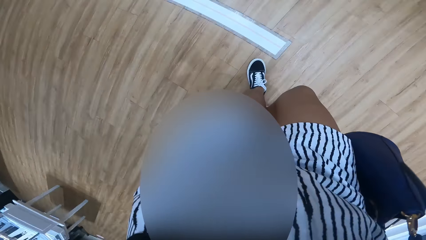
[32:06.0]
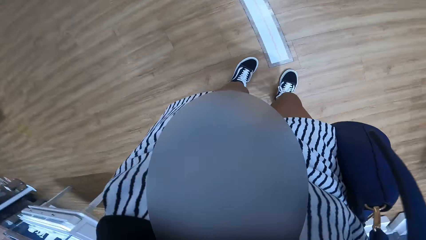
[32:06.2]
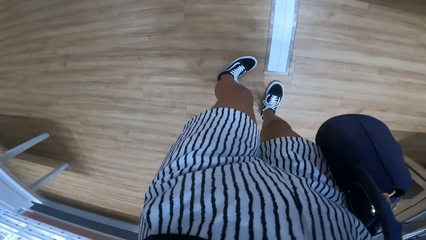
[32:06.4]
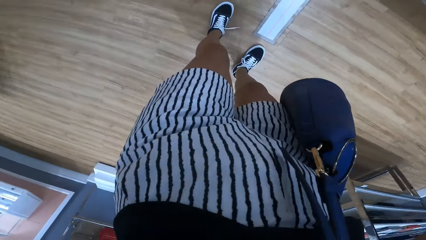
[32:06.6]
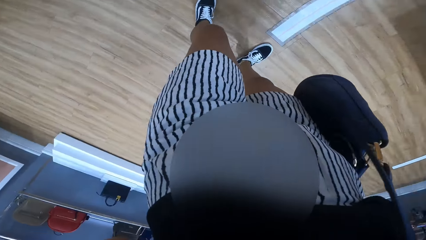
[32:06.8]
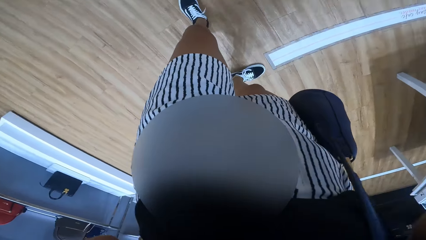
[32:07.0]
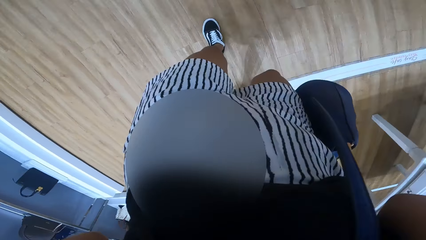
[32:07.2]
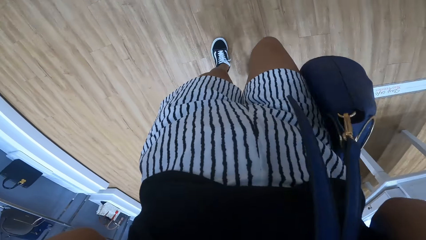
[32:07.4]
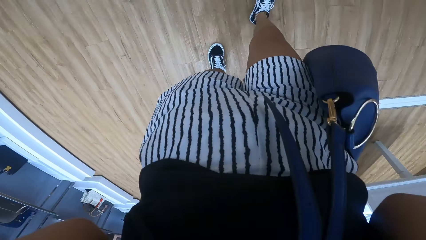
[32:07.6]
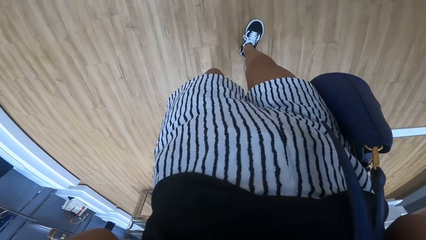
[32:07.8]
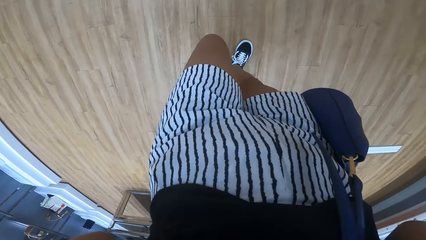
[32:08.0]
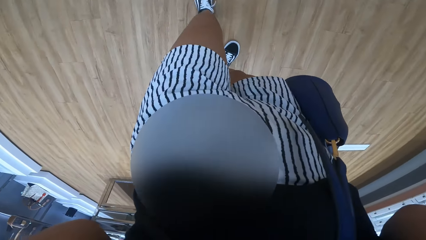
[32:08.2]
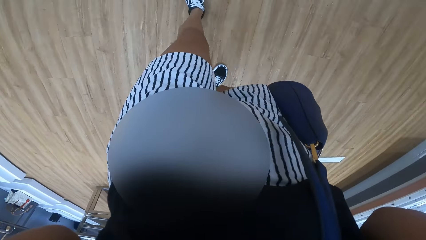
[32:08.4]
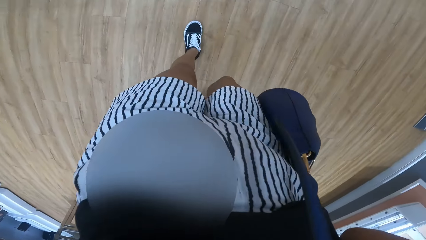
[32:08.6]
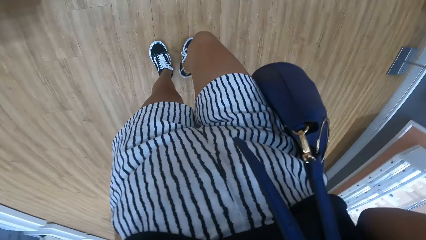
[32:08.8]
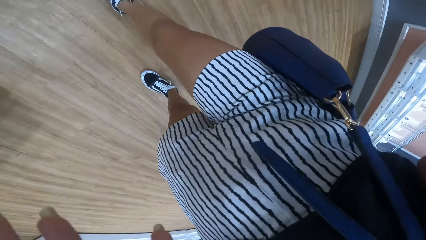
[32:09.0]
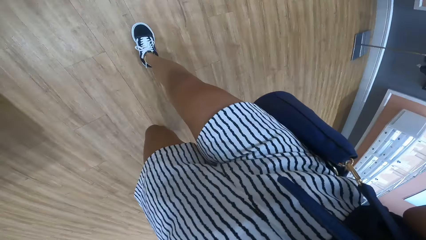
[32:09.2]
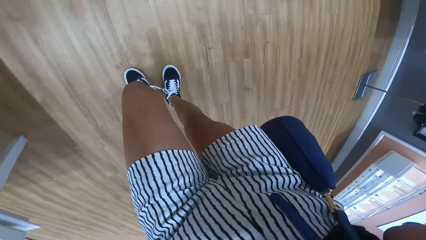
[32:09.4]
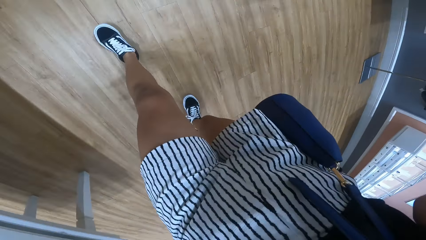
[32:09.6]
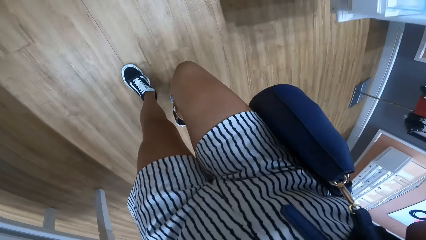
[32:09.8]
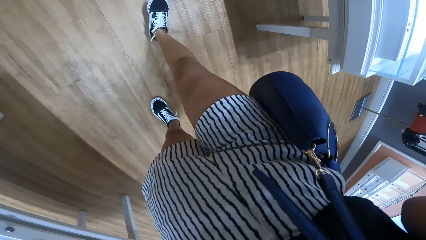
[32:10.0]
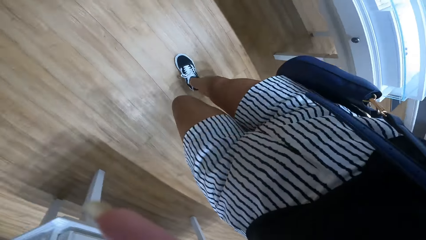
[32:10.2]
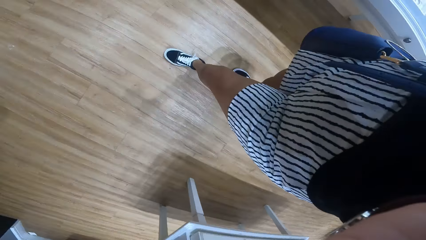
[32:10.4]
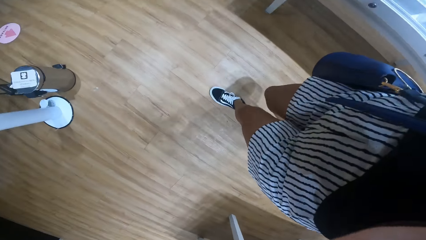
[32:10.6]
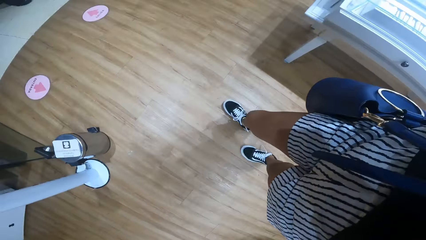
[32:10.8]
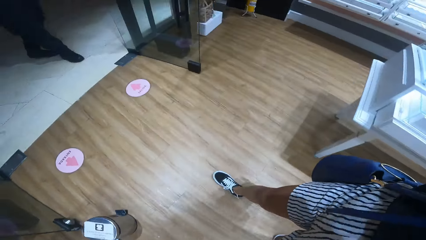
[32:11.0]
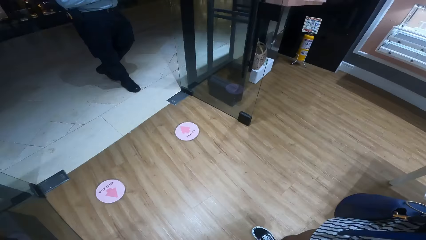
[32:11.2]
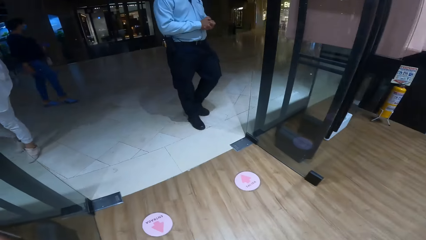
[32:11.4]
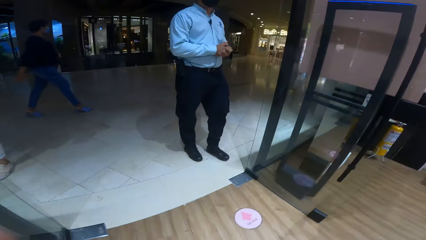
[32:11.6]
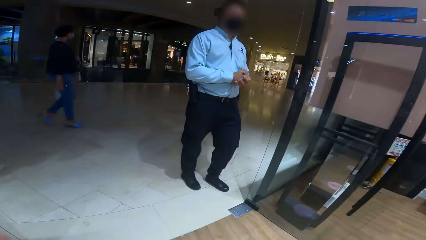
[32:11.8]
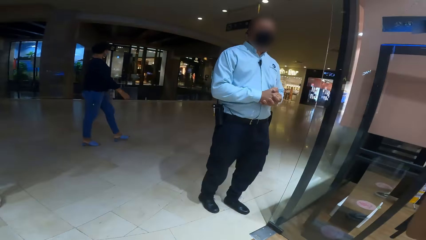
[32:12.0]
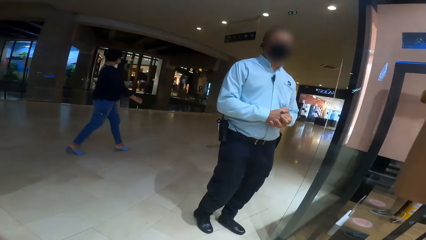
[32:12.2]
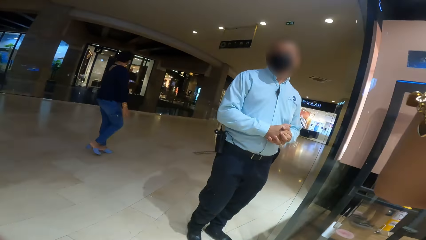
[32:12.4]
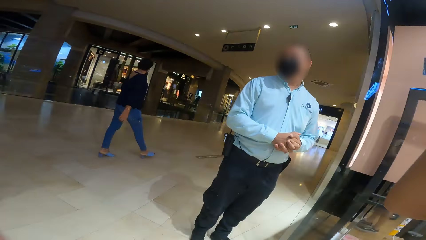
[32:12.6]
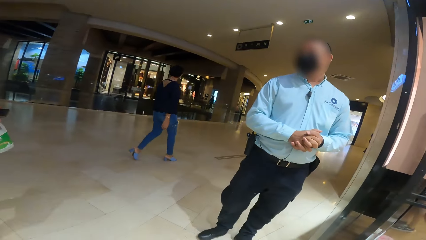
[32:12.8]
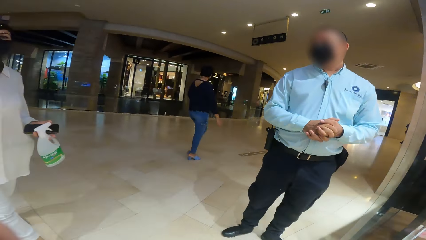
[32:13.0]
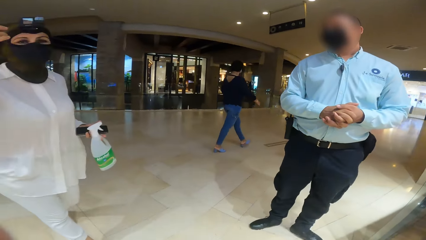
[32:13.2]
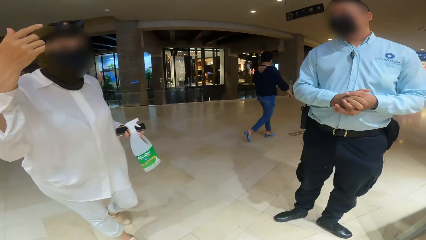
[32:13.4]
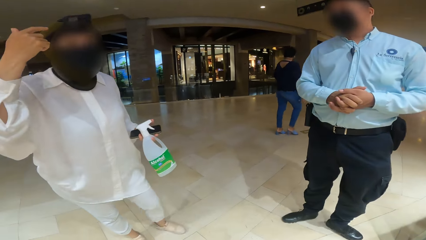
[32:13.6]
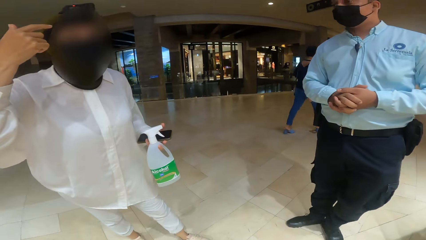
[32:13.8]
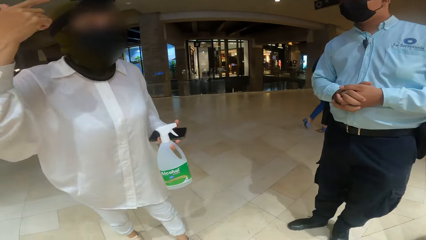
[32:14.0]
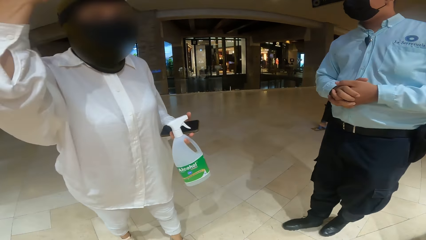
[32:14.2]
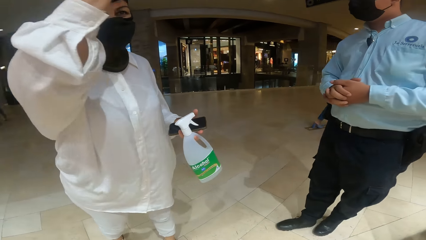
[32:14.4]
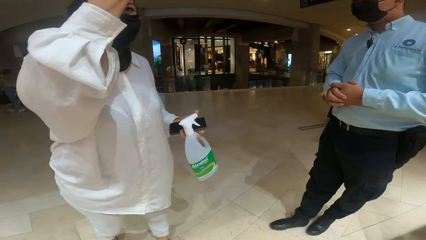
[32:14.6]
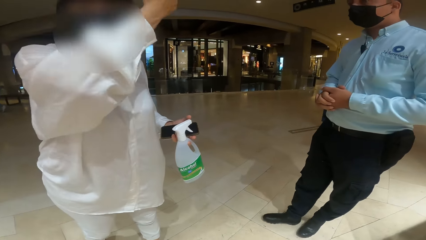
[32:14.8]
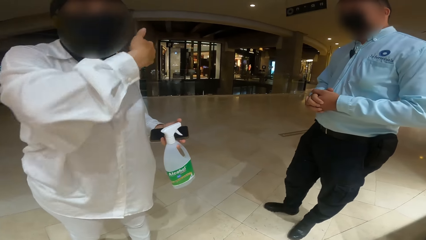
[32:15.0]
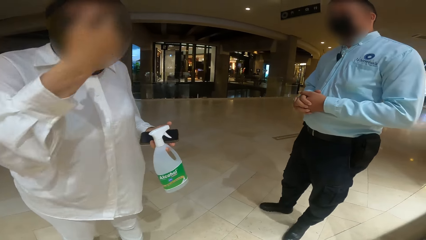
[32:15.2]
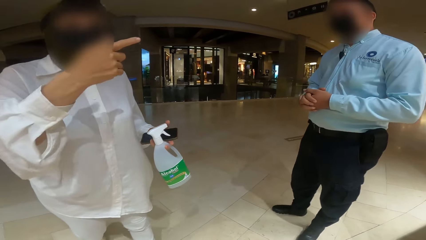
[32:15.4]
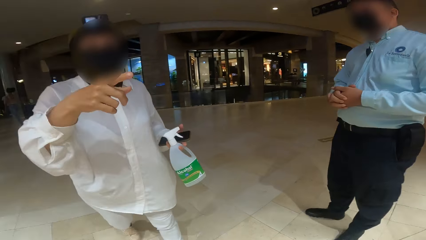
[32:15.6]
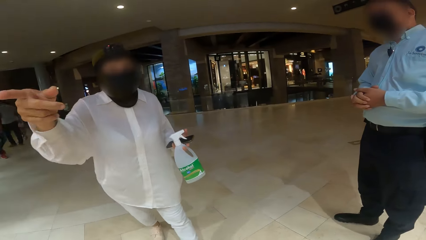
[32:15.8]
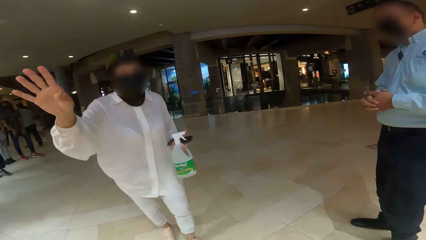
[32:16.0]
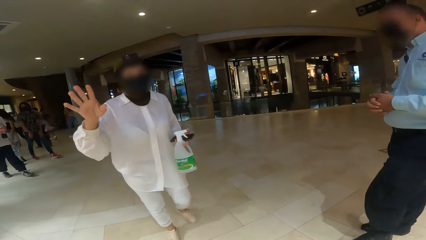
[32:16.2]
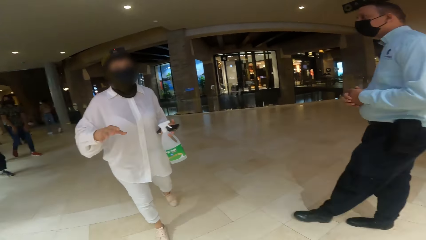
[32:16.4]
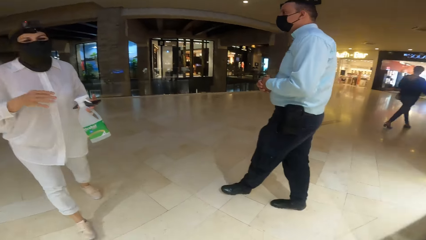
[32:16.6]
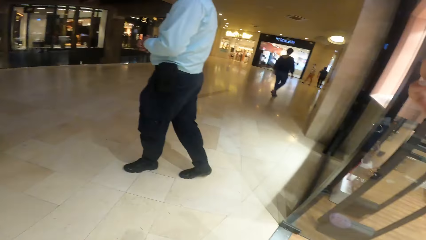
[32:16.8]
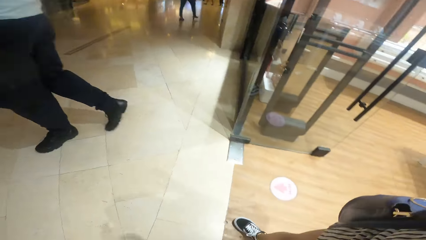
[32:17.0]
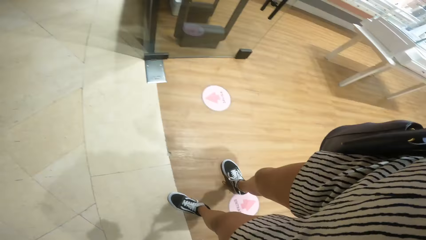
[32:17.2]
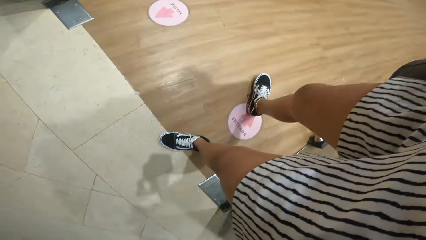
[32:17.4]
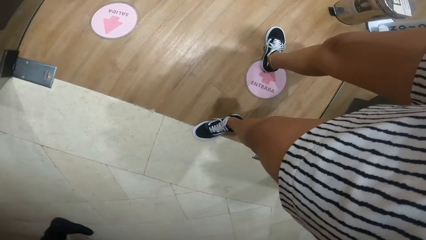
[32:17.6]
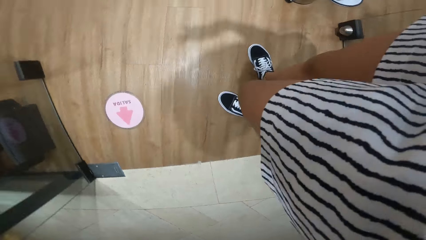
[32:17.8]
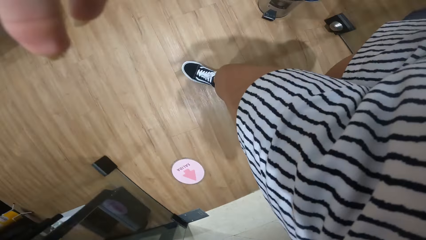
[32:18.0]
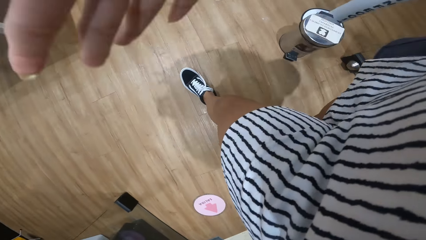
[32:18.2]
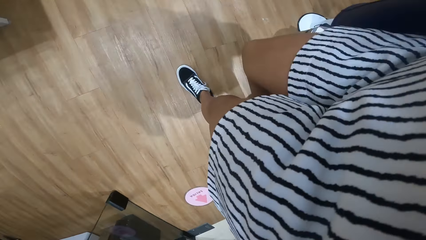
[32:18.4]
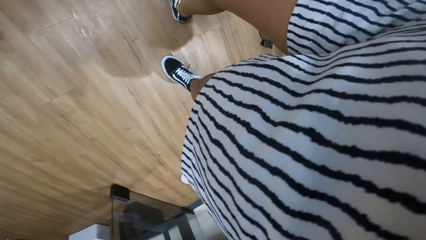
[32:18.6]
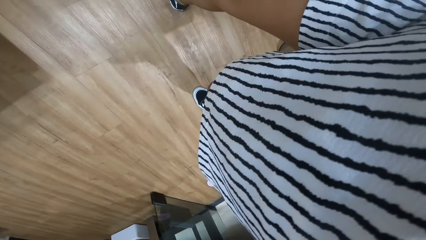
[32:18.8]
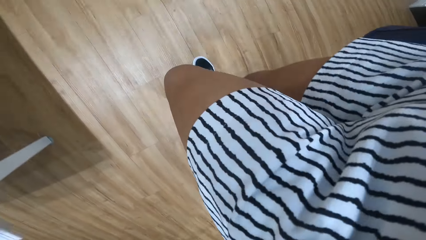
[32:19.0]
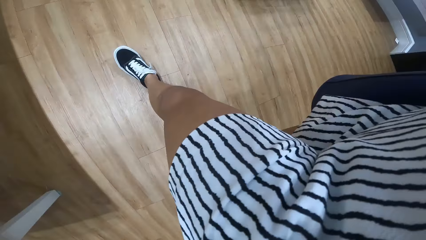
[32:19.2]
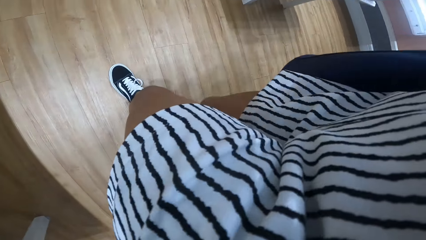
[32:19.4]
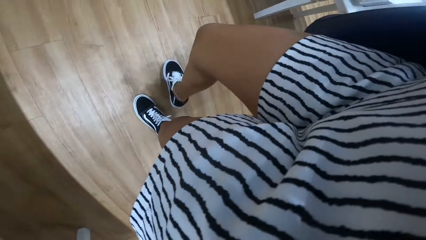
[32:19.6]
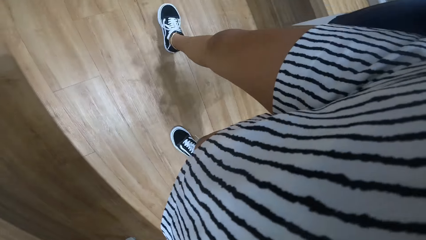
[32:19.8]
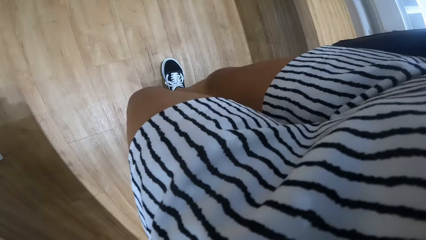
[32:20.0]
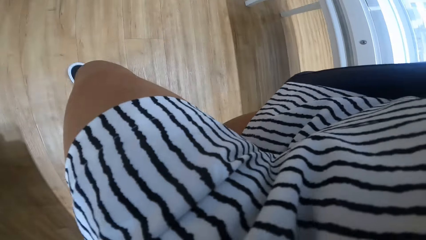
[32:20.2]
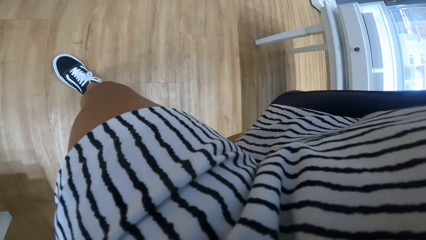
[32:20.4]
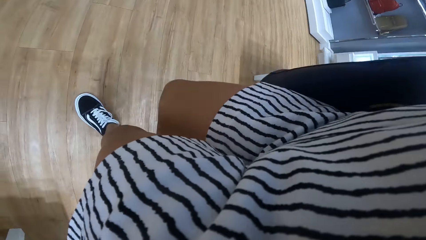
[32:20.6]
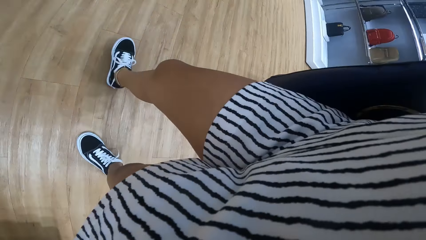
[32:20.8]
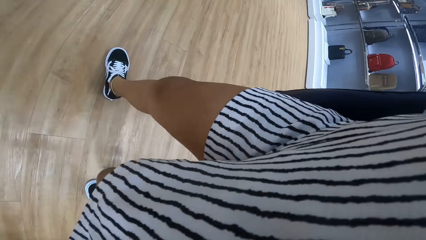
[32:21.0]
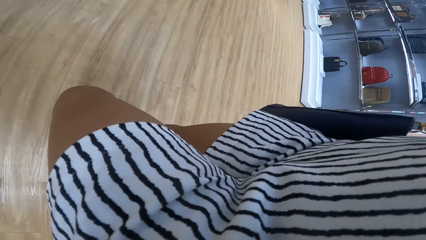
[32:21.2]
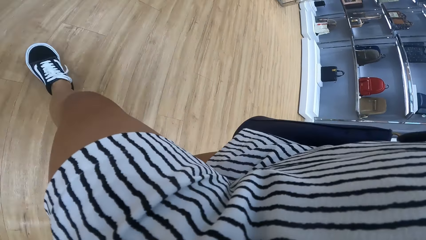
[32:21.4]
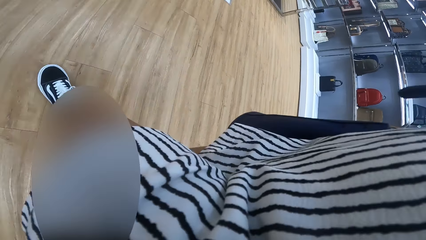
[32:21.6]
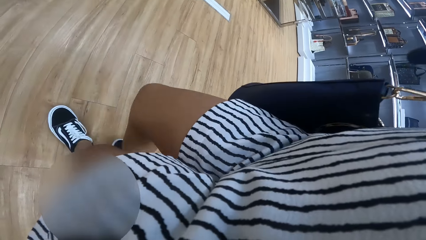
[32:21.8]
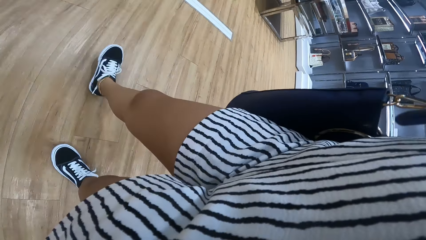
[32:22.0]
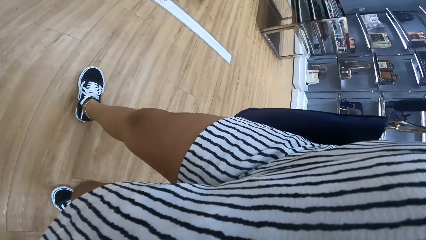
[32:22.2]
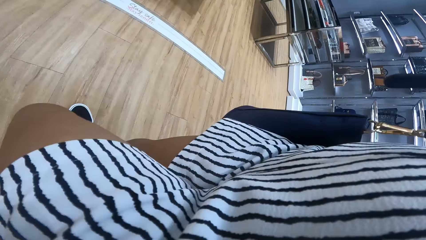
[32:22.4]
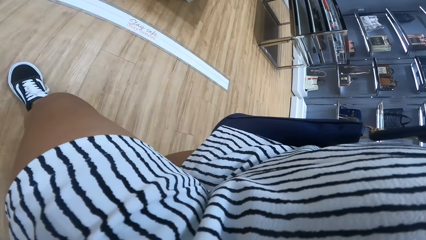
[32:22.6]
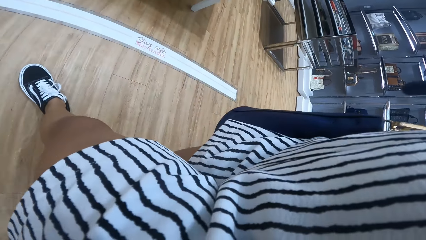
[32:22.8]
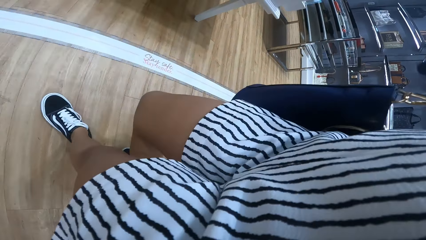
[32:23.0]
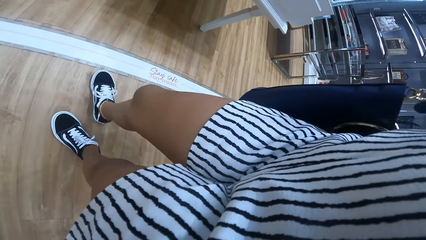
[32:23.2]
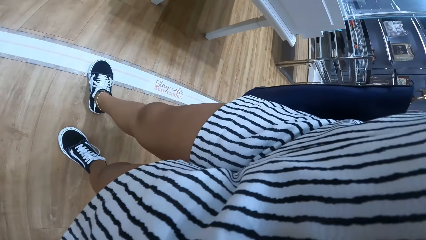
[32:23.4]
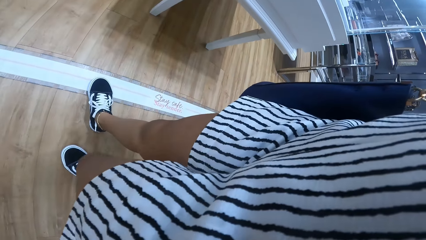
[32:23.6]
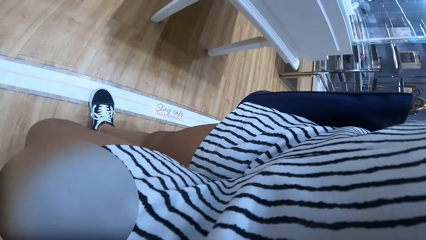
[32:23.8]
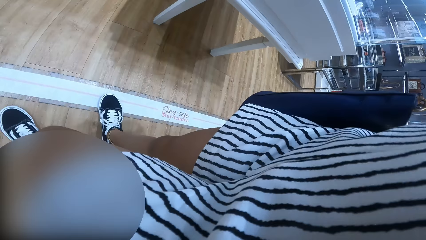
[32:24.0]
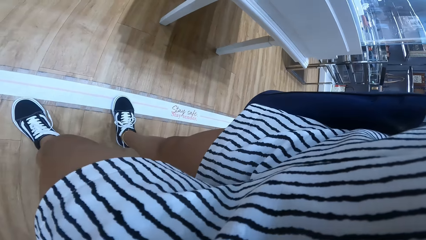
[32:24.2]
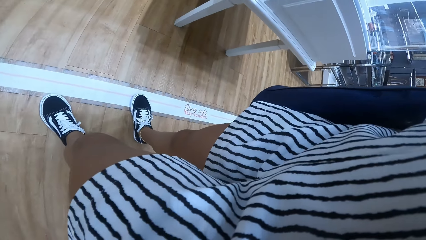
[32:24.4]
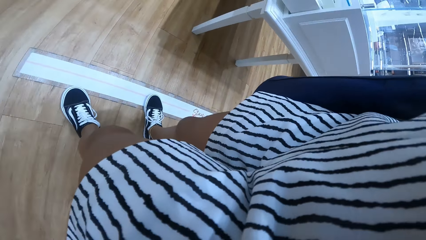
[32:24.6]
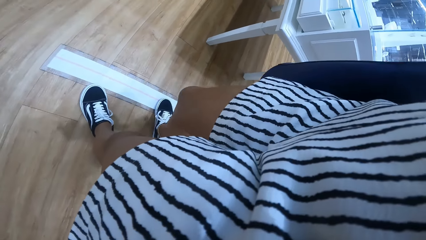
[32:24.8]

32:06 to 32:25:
A woman walks along a hallway. The camera wearer interacts with the other woman. They look around. They walk towards a show glass in the store from the entrance of the store. They walk in the area.
